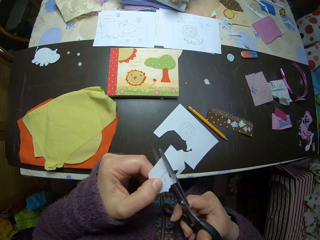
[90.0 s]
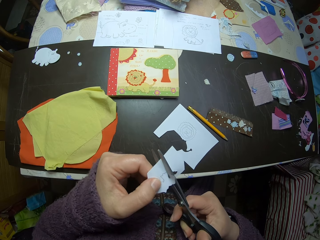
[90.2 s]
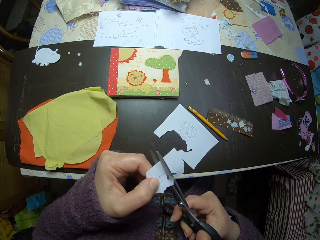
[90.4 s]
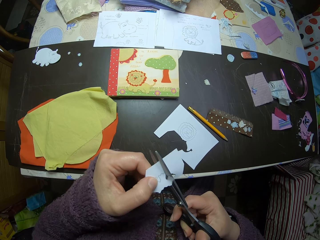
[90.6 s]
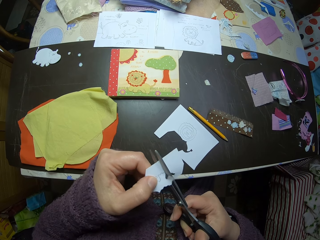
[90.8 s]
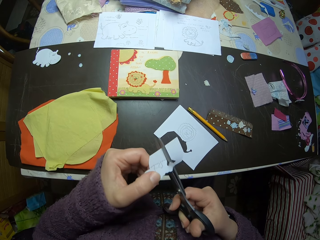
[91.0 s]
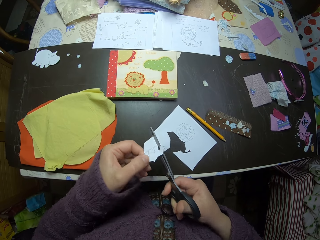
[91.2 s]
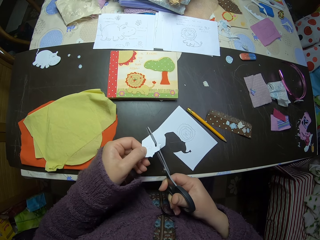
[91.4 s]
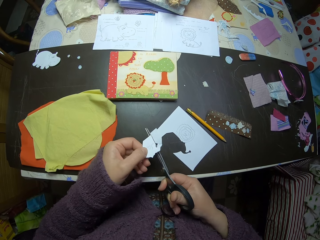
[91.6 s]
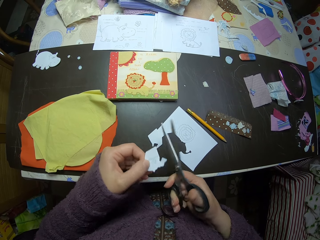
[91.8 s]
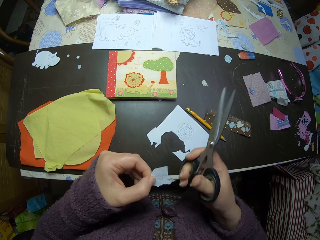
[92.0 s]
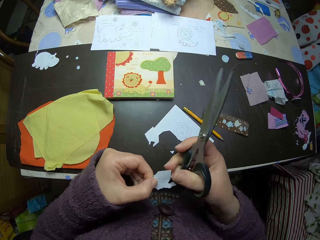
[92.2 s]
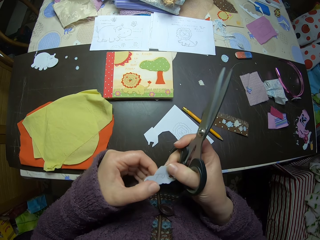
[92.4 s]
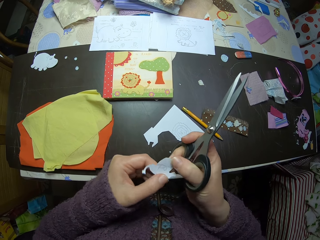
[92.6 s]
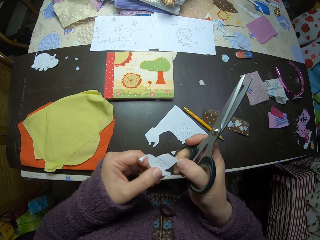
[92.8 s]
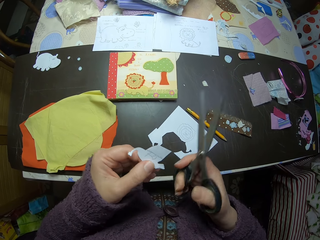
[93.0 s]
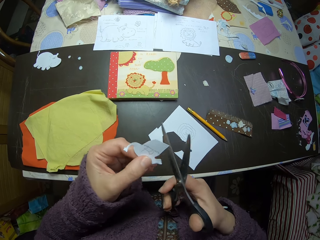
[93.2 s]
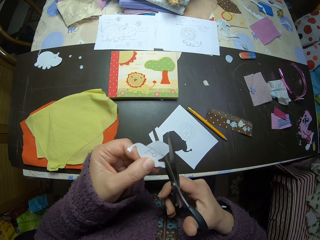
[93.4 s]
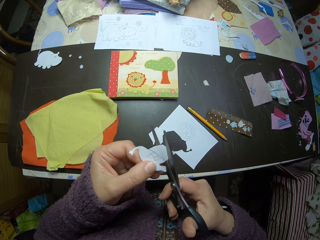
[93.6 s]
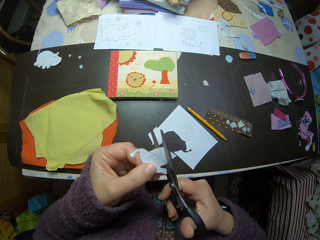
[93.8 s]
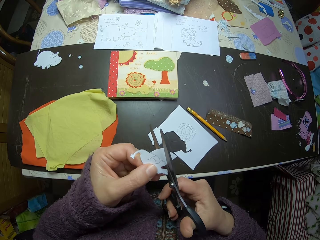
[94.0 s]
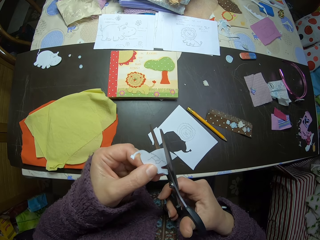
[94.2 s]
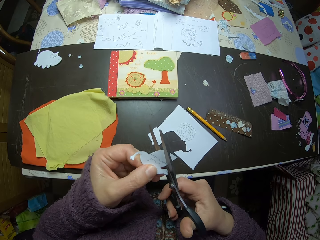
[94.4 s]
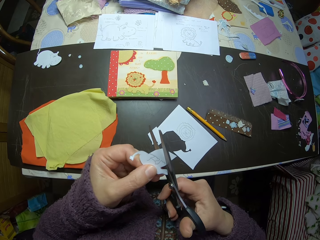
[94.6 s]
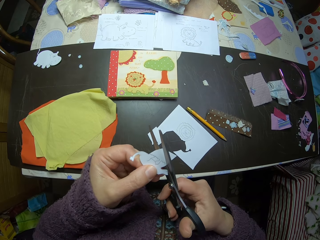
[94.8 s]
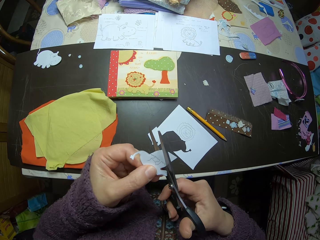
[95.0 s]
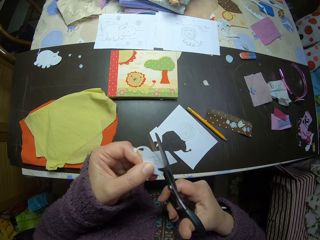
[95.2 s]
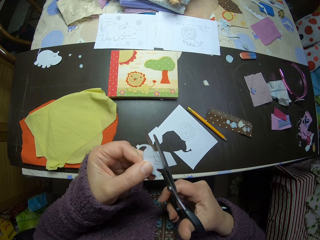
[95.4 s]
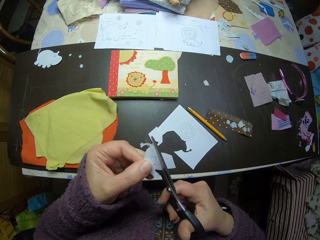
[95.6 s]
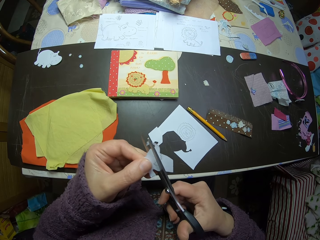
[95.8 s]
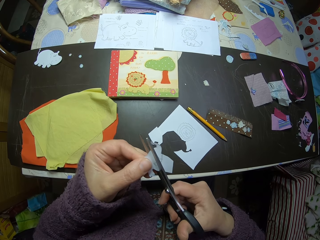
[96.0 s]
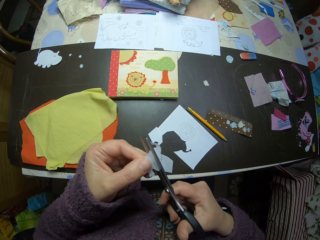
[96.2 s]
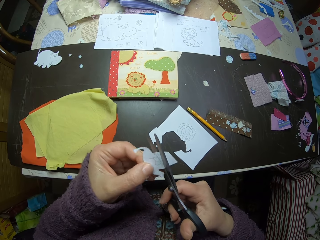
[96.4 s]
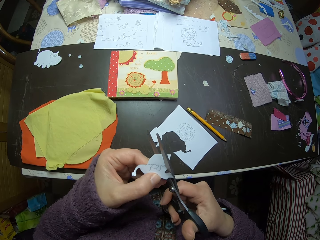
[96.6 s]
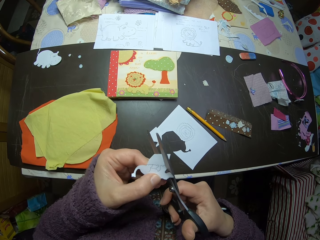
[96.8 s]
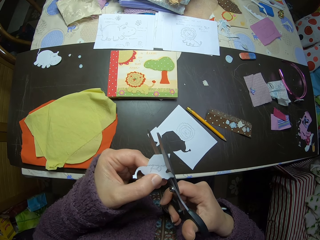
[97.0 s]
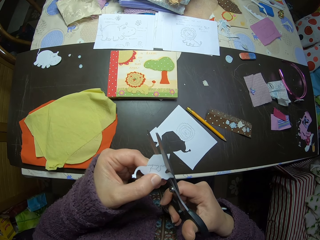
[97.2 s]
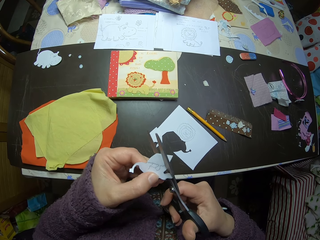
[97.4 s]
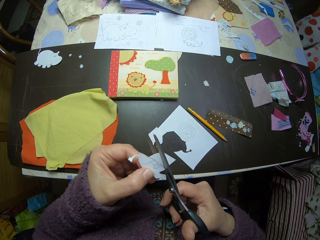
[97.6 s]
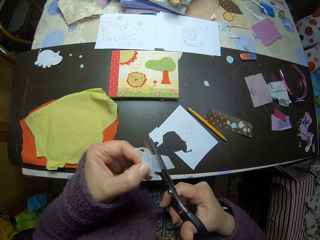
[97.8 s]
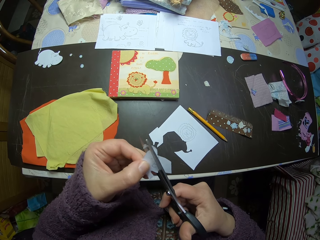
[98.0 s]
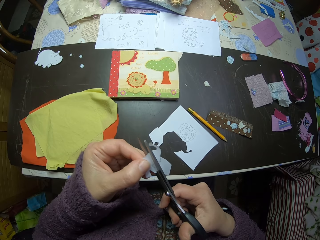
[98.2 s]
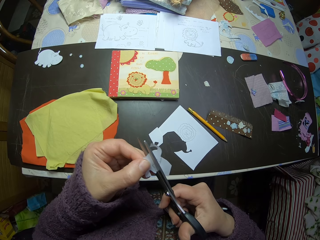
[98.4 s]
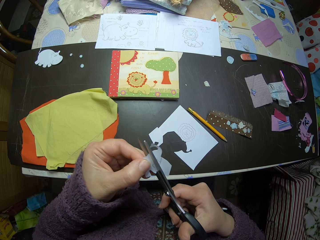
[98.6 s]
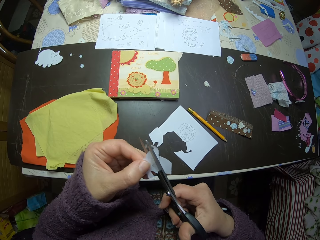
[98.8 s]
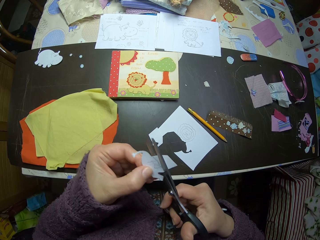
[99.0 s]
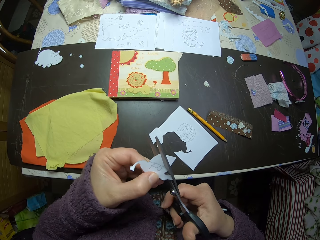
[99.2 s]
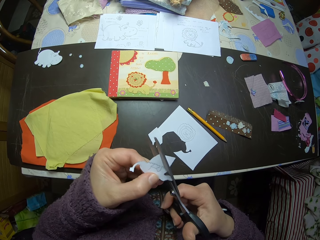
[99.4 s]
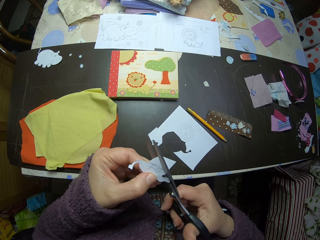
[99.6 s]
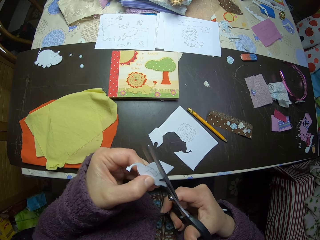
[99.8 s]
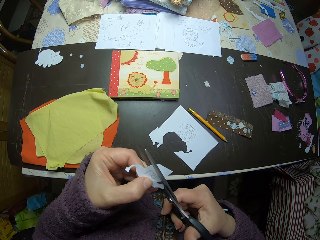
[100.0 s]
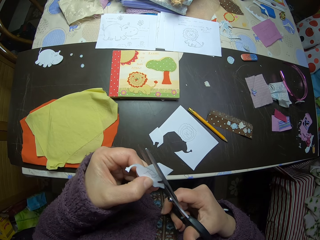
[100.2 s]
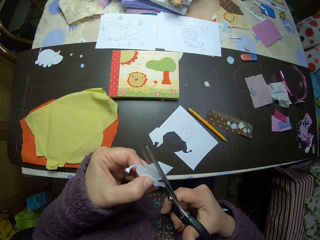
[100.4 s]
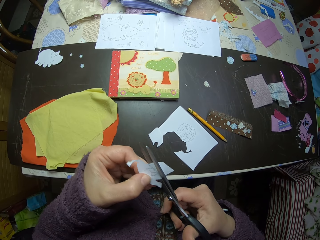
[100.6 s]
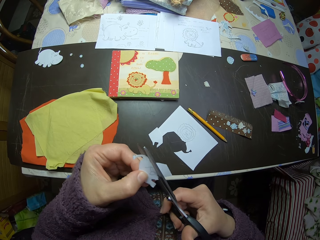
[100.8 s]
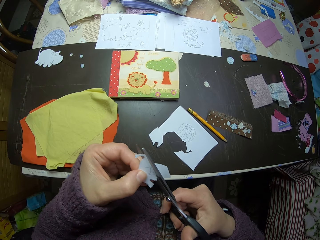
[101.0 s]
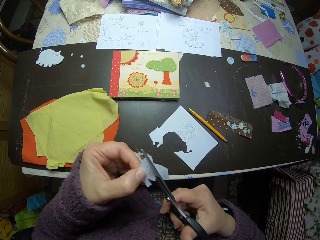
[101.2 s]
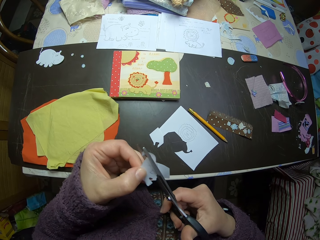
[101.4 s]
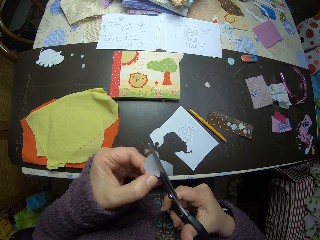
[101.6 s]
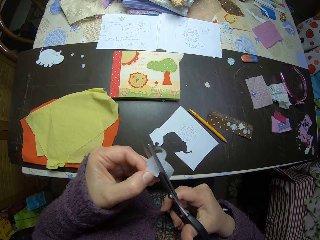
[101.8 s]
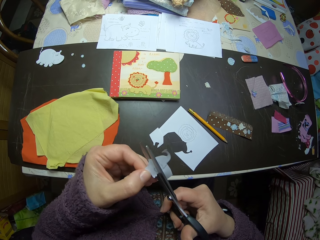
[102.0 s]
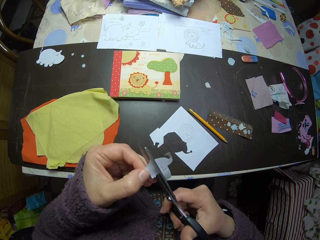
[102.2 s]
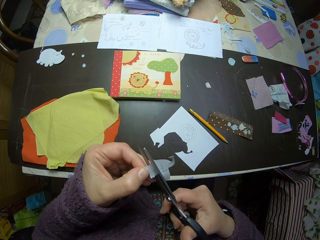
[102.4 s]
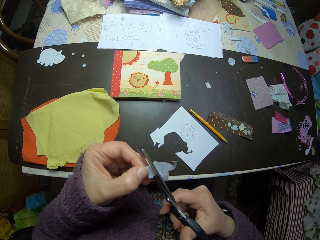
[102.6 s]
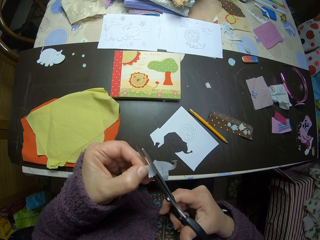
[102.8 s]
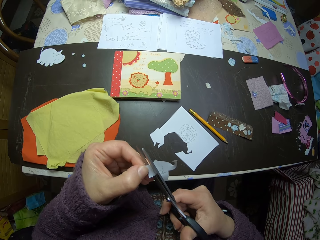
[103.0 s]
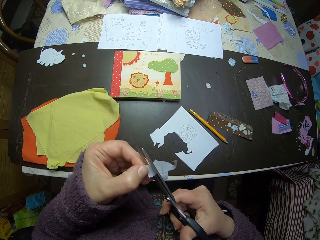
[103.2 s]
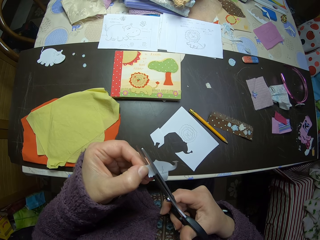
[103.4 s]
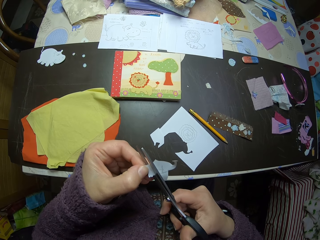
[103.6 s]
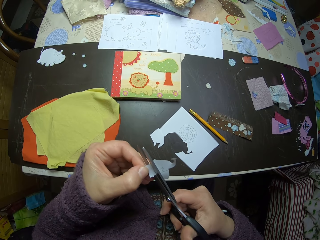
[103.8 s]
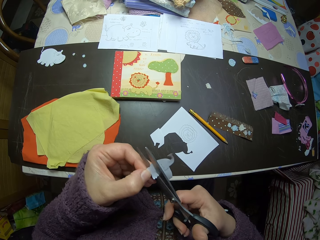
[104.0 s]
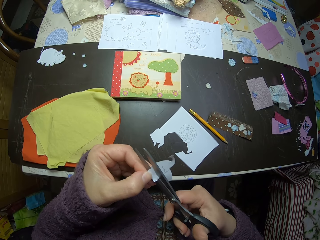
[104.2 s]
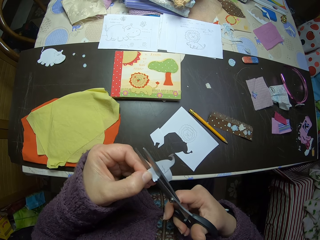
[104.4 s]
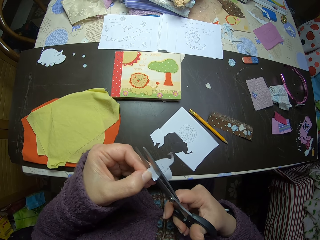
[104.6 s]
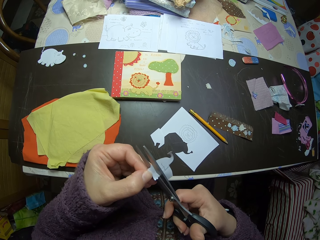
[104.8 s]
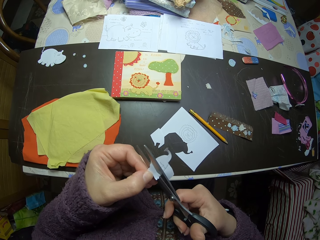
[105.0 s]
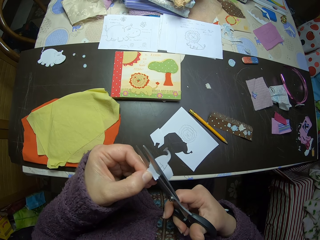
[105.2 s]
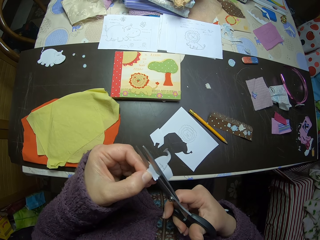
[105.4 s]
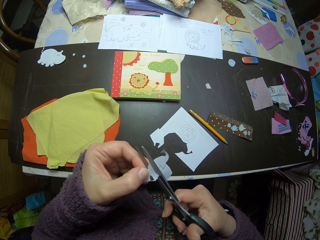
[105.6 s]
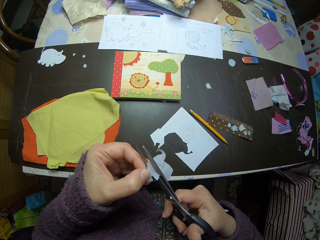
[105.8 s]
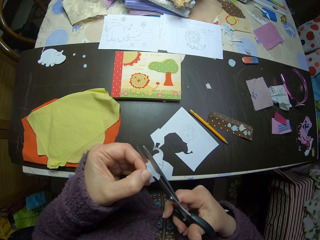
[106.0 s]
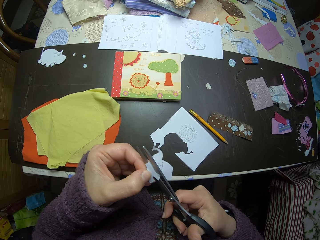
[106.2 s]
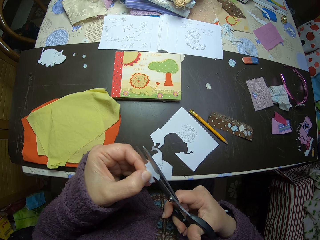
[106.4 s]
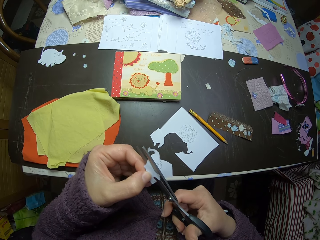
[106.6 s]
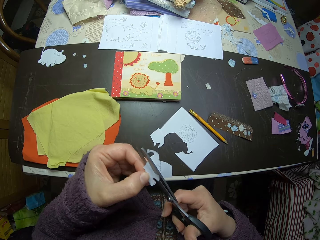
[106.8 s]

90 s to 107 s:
The camera wearer places a cut piece of paper on the table. She turns a piece of paper. She cuts a drawn piece of paper. She adjusts the paper with her left hand.

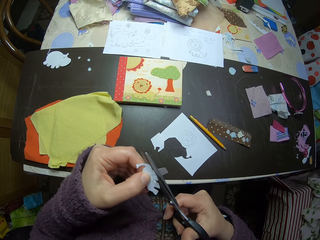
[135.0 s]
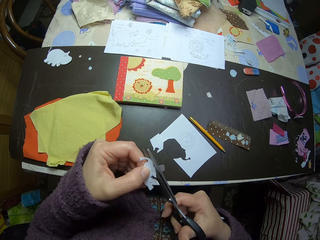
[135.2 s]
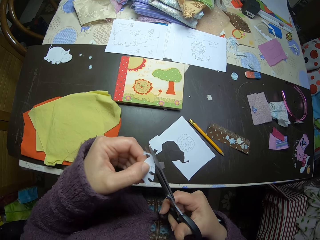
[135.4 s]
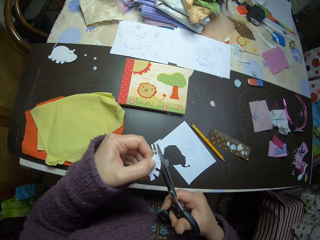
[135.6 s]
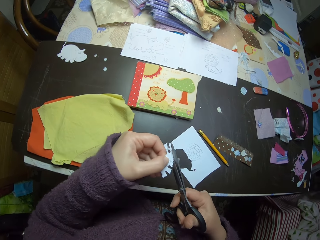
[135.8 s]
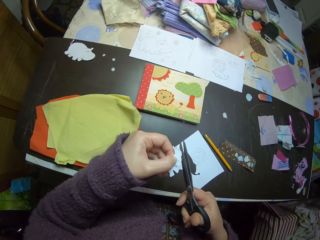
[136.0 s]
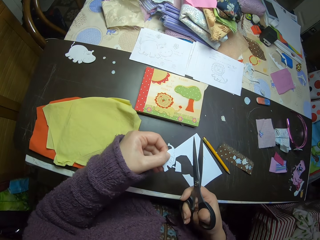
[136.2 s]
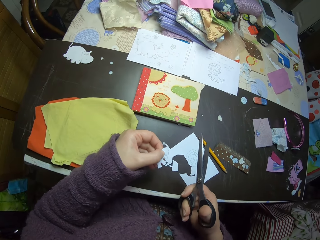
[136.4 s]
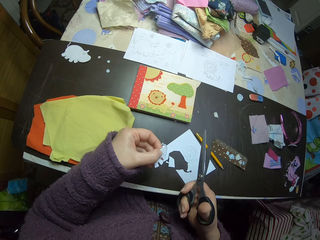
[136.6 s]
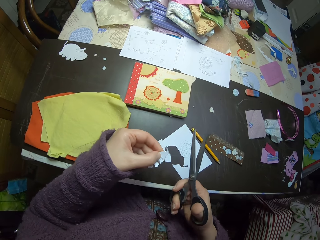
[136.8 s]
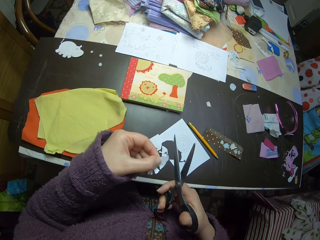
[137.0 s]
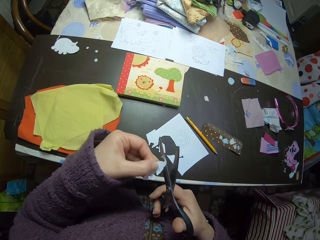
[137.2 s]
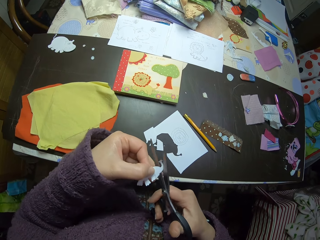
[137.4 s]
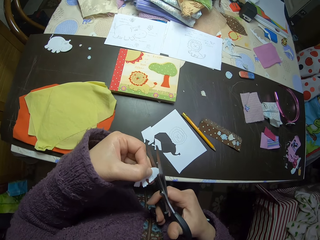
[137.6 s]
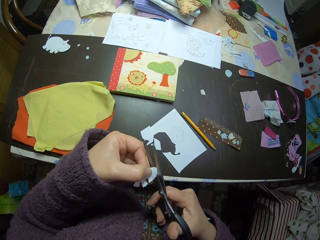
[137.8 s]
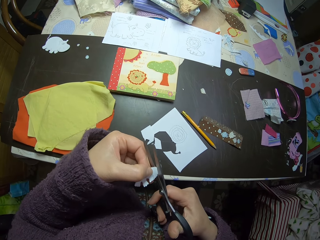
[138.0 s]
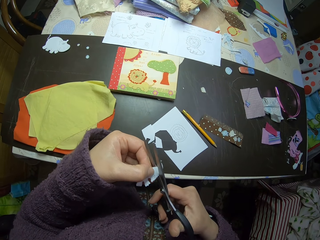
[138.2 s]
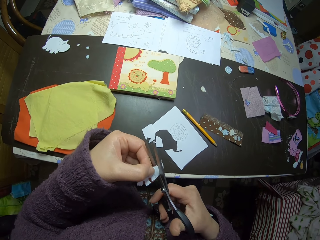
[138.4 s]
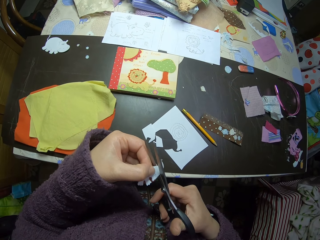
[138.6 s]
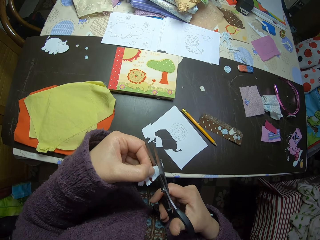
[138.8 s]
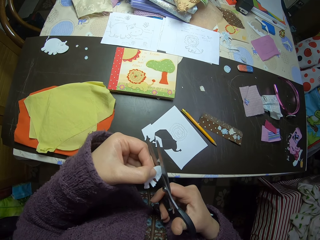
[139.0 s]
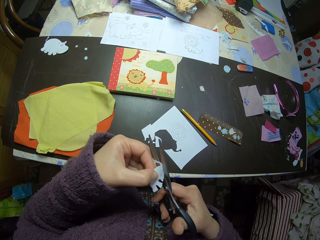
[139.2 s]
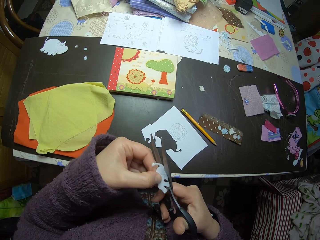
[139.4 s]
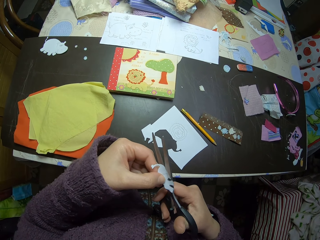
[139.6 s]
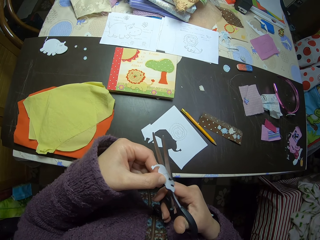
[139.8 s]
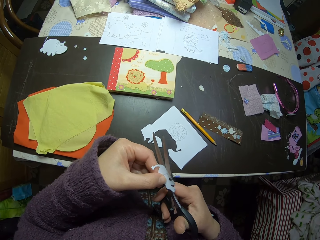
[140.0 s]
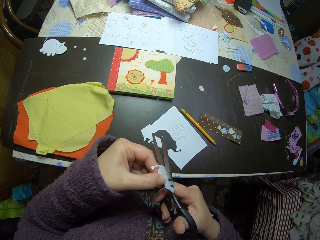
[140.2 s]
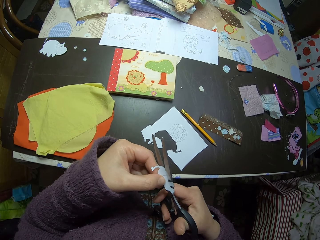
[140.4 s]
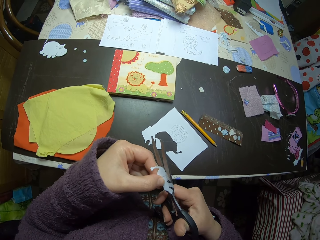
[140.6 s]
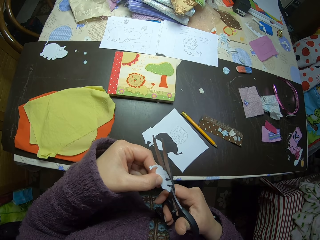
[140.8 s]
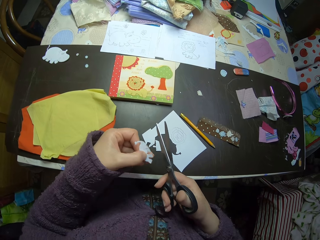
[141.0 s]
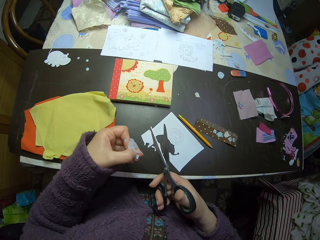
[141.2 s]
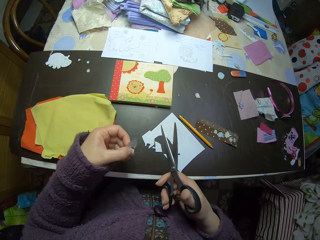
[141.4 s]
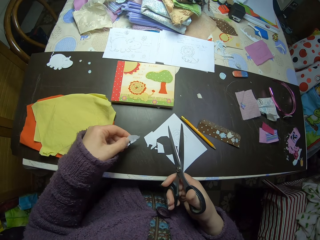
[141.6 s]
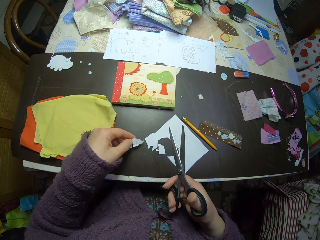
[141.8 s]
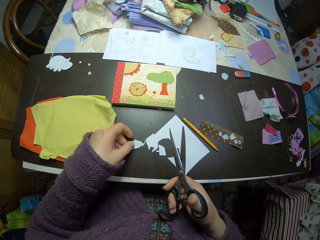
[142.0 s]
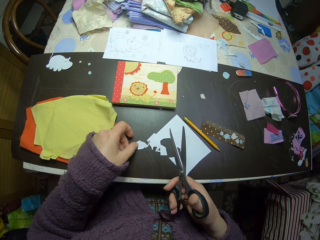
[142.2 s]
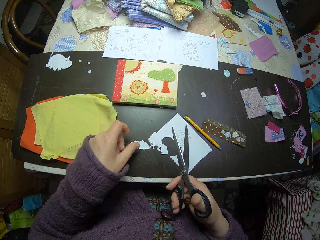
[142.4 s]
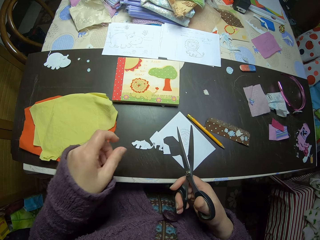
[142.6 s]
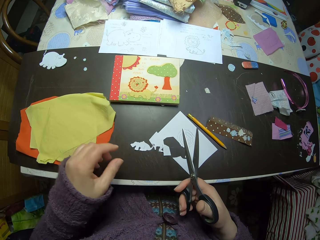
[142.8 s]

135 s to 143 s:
The camera wearer places a cut piece of paper on the table. She carefully cuts the paper with the scissors in her right hand. She drops pieces of the paper on the table. She drops the paper craft on the table.
